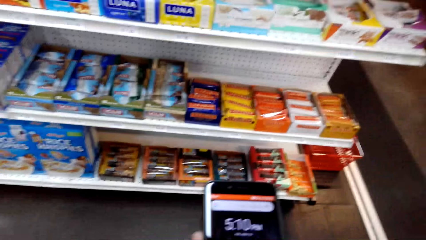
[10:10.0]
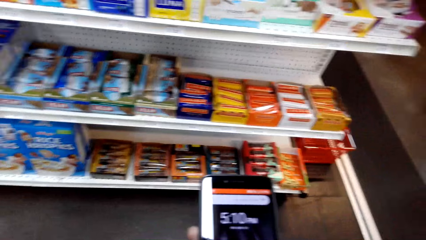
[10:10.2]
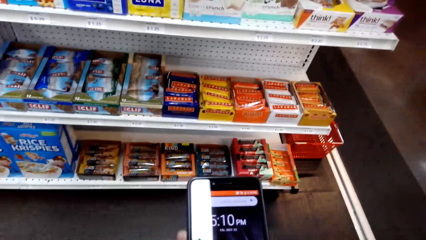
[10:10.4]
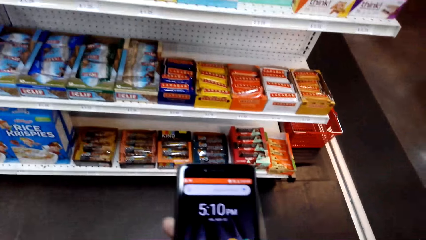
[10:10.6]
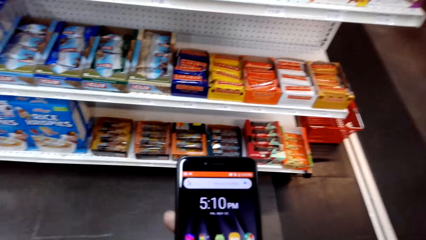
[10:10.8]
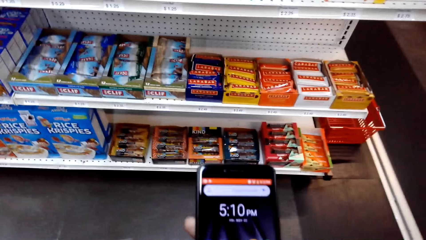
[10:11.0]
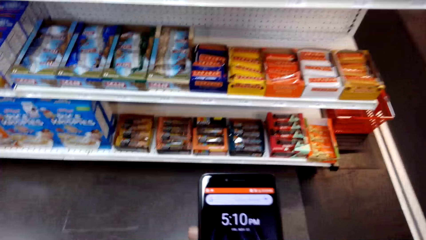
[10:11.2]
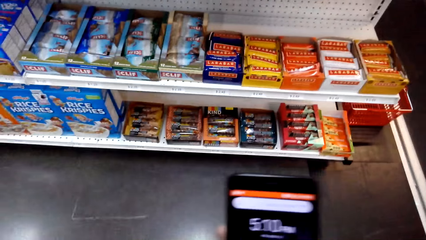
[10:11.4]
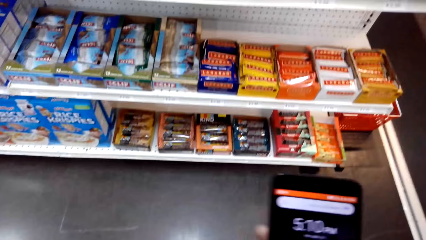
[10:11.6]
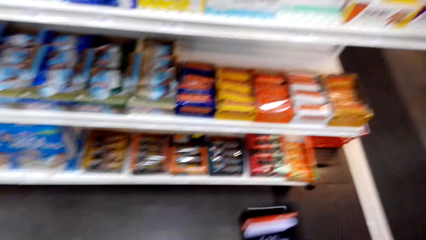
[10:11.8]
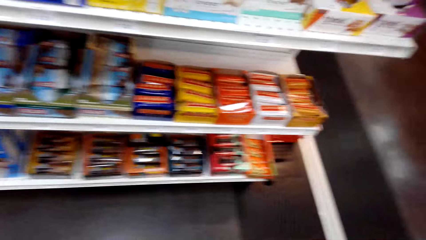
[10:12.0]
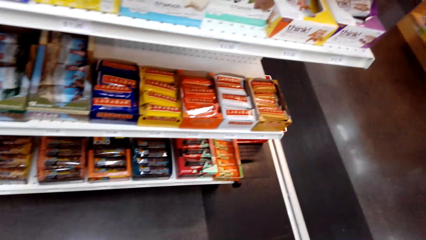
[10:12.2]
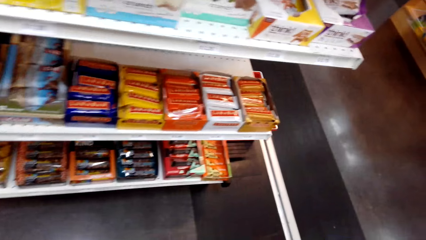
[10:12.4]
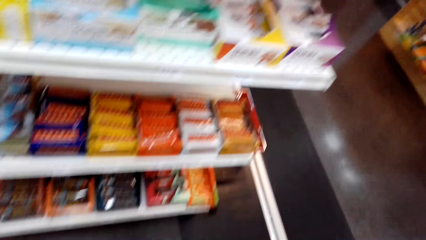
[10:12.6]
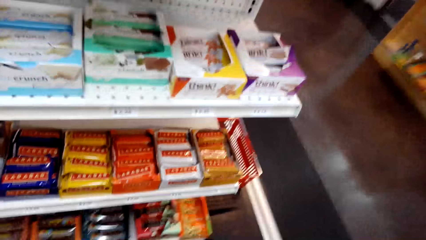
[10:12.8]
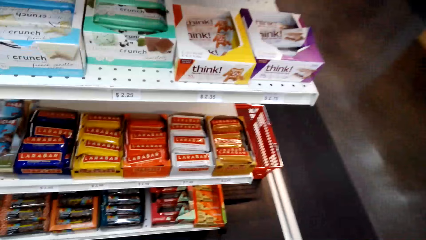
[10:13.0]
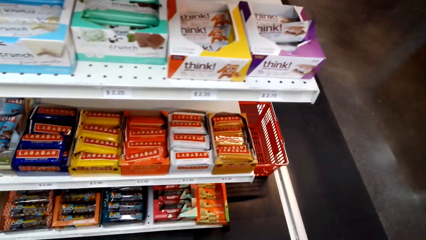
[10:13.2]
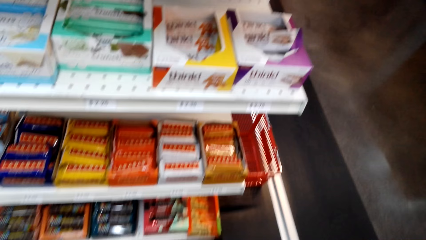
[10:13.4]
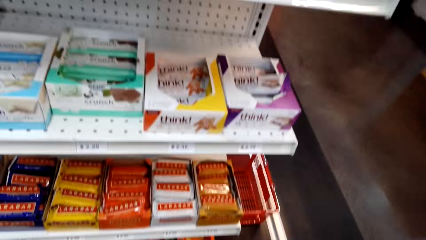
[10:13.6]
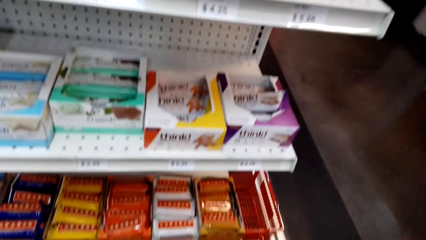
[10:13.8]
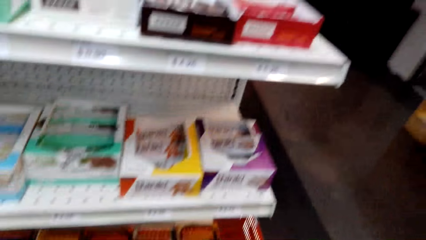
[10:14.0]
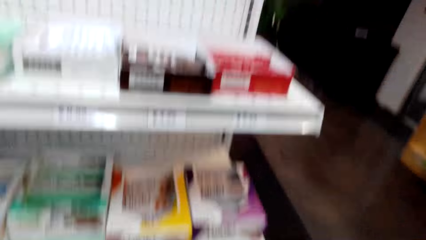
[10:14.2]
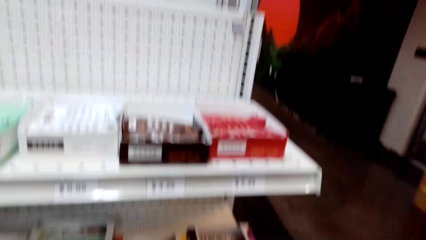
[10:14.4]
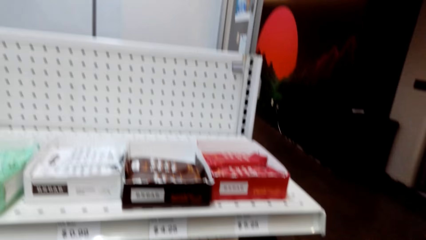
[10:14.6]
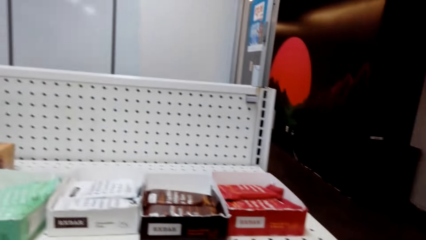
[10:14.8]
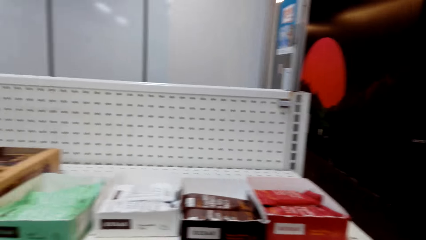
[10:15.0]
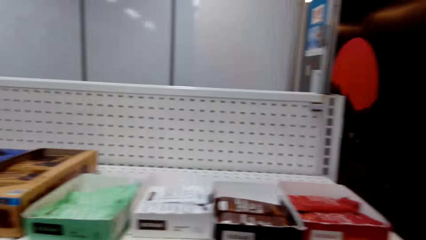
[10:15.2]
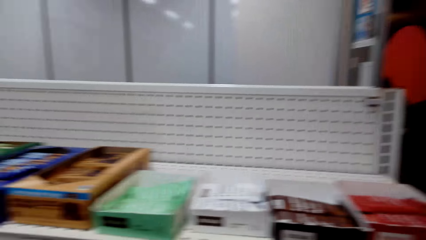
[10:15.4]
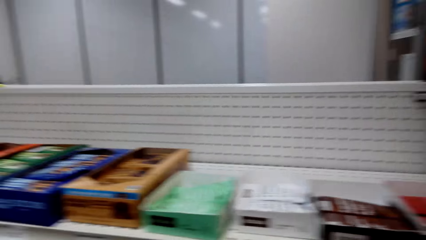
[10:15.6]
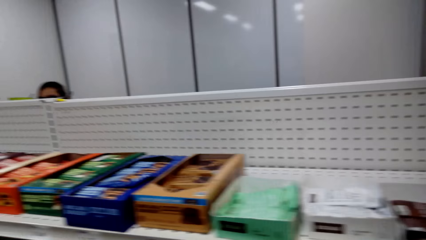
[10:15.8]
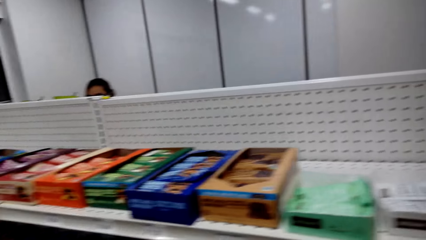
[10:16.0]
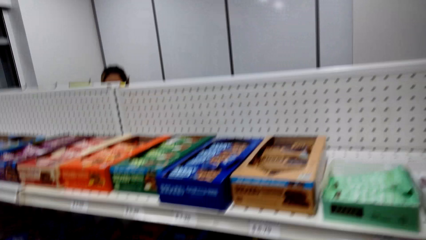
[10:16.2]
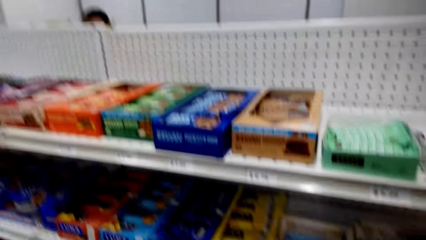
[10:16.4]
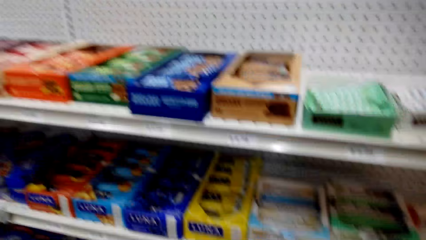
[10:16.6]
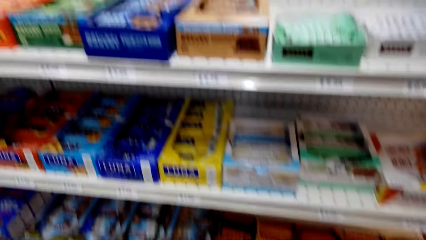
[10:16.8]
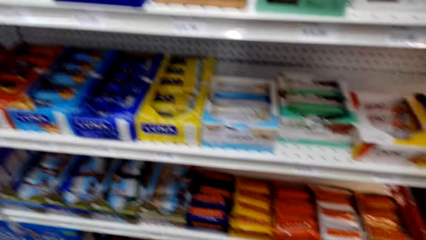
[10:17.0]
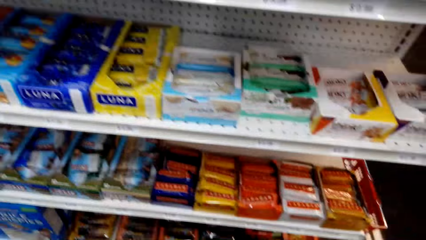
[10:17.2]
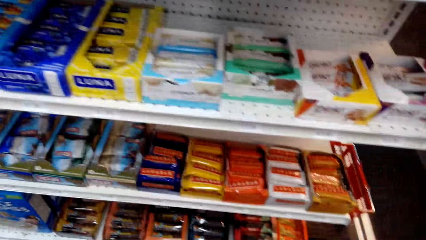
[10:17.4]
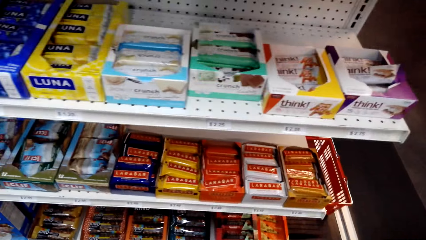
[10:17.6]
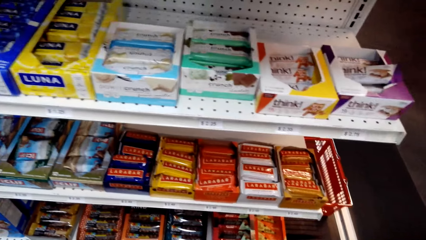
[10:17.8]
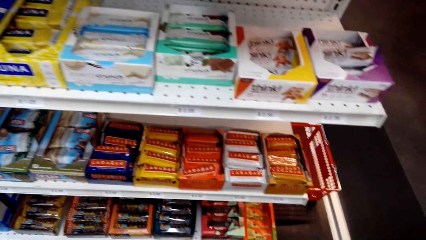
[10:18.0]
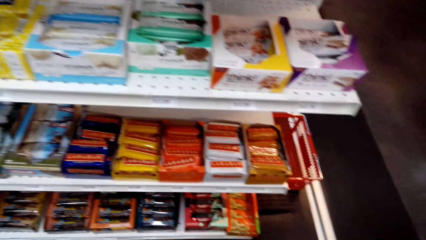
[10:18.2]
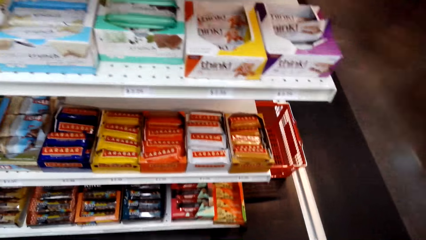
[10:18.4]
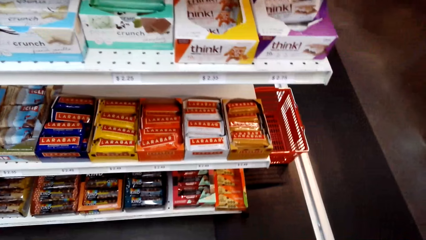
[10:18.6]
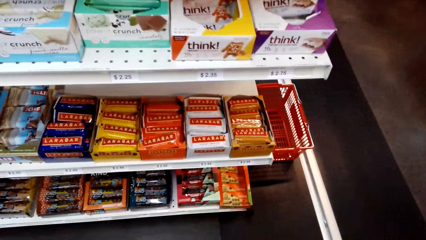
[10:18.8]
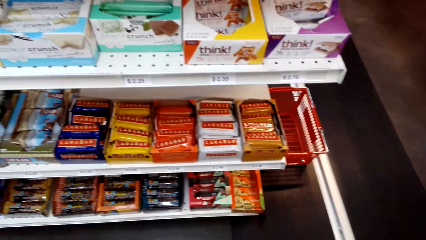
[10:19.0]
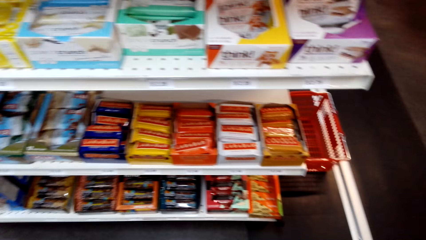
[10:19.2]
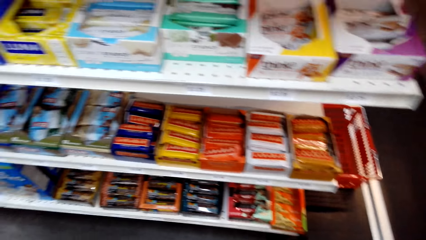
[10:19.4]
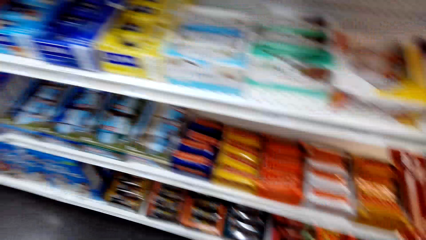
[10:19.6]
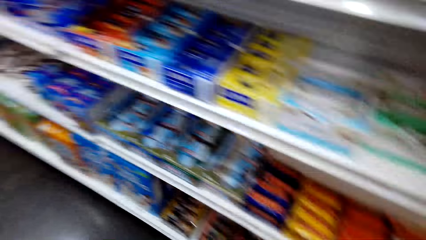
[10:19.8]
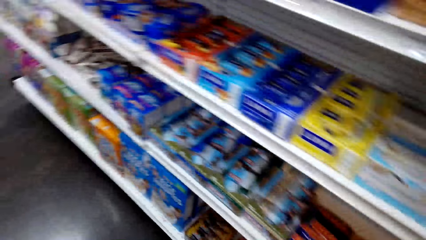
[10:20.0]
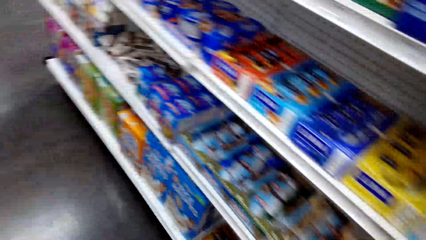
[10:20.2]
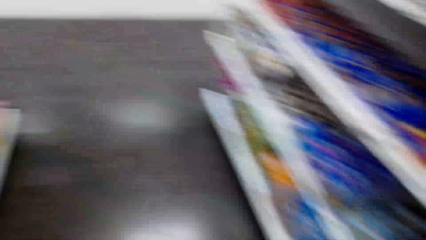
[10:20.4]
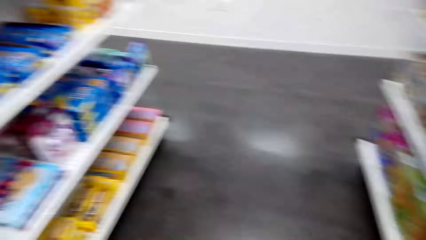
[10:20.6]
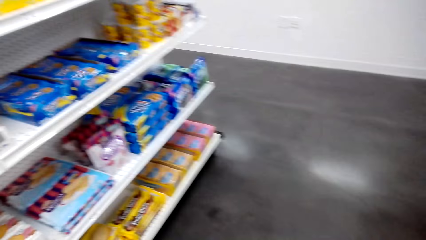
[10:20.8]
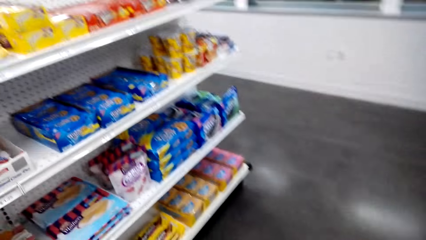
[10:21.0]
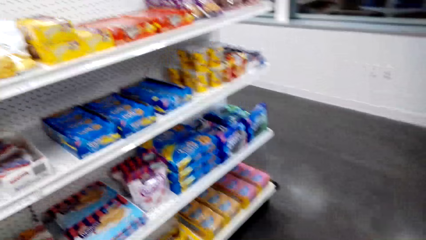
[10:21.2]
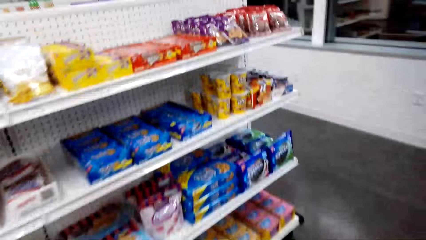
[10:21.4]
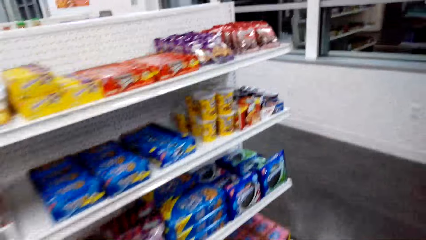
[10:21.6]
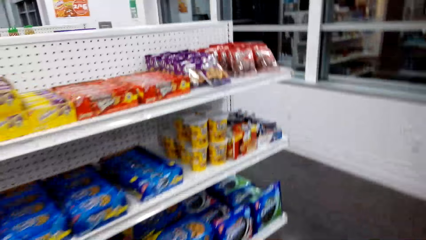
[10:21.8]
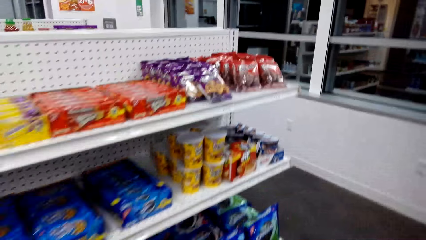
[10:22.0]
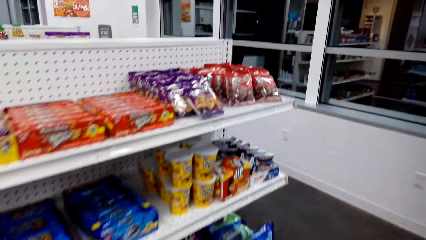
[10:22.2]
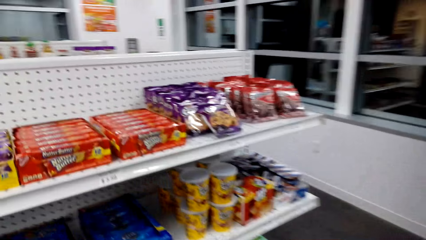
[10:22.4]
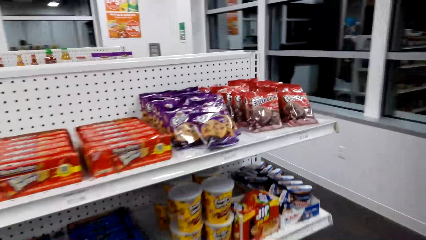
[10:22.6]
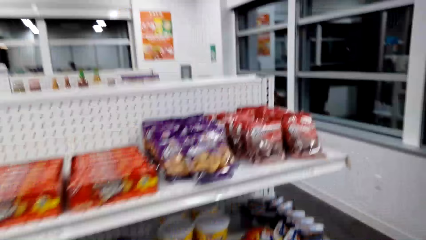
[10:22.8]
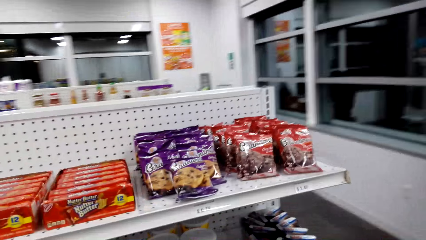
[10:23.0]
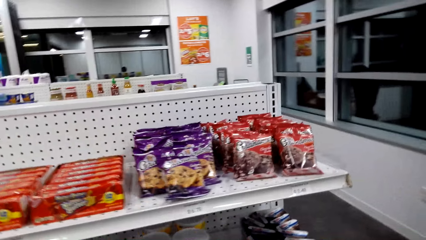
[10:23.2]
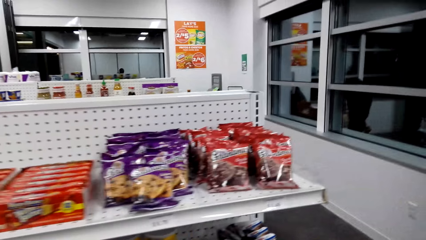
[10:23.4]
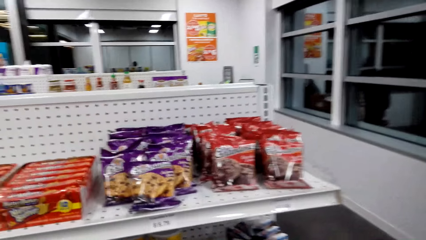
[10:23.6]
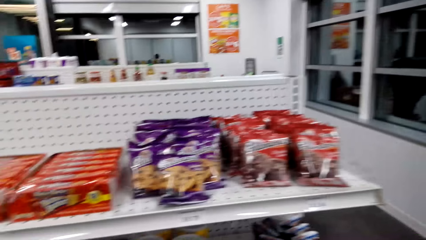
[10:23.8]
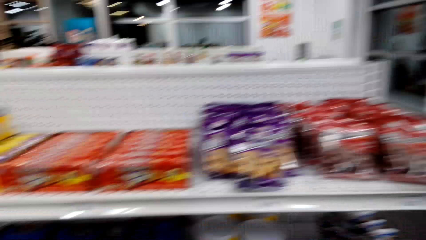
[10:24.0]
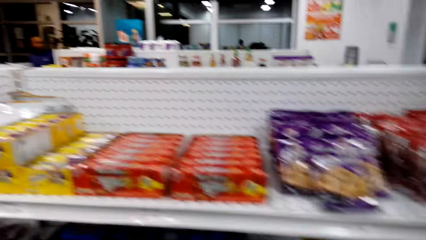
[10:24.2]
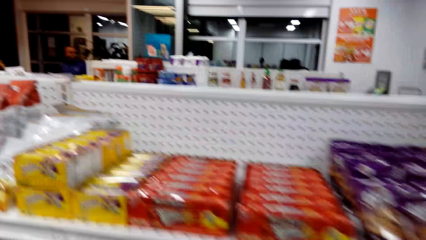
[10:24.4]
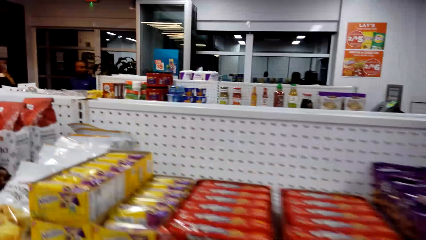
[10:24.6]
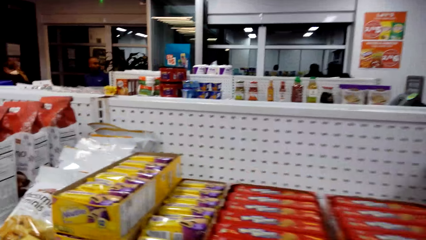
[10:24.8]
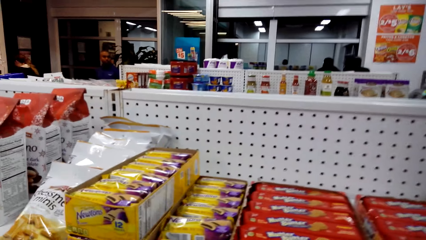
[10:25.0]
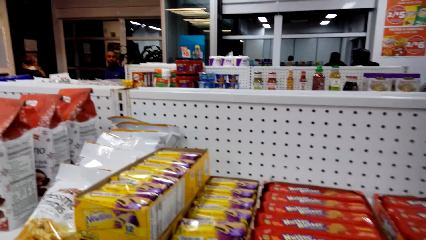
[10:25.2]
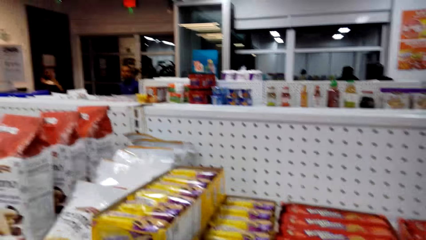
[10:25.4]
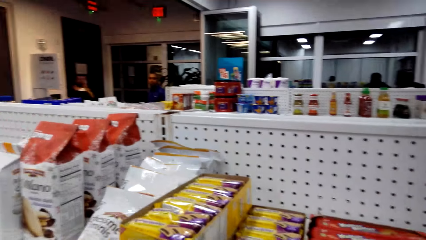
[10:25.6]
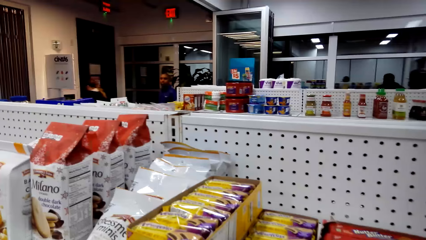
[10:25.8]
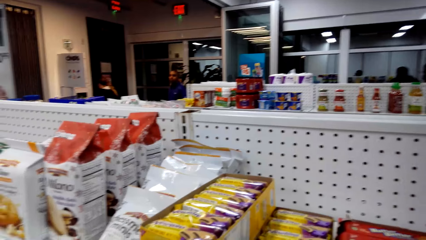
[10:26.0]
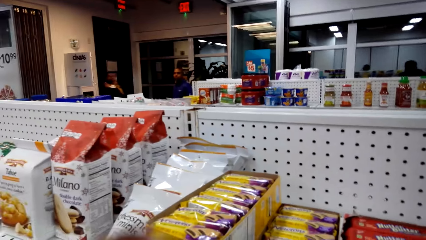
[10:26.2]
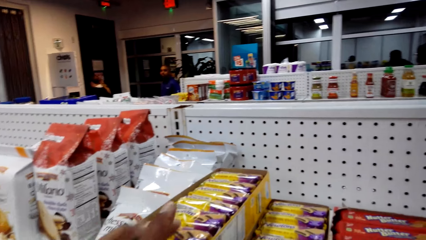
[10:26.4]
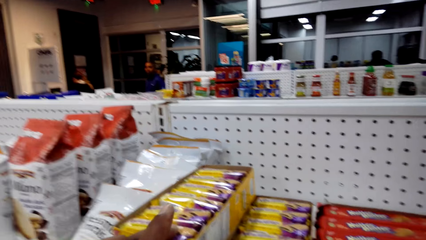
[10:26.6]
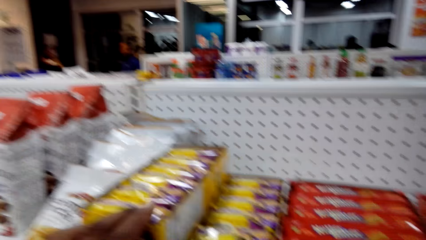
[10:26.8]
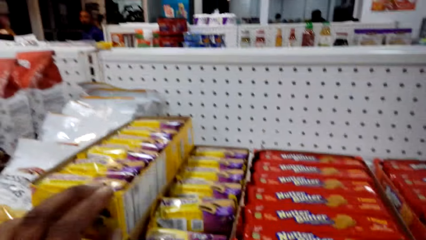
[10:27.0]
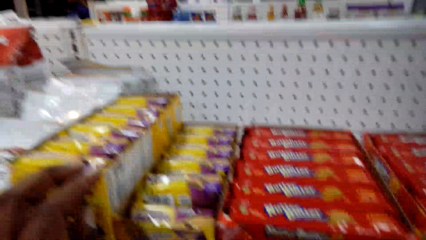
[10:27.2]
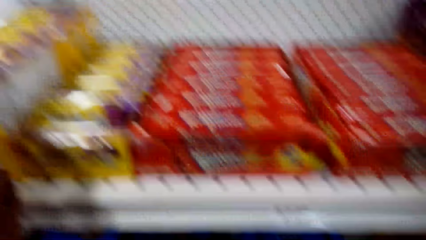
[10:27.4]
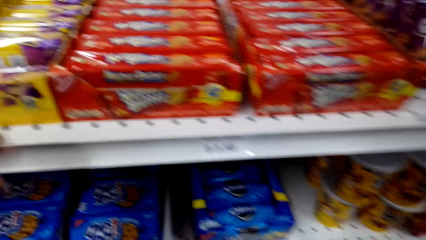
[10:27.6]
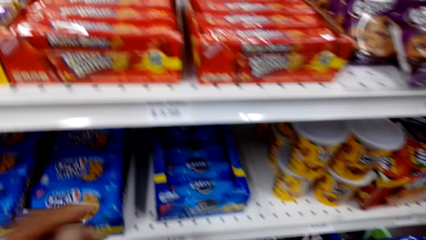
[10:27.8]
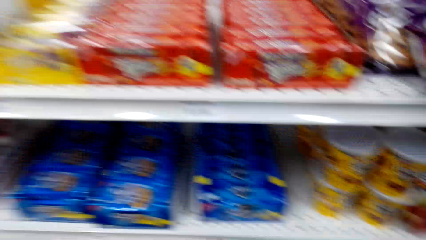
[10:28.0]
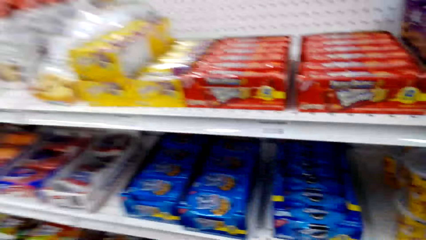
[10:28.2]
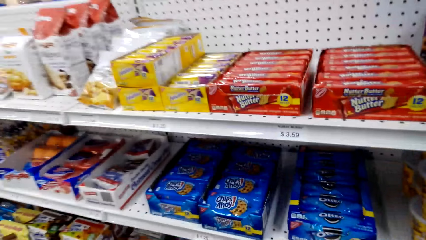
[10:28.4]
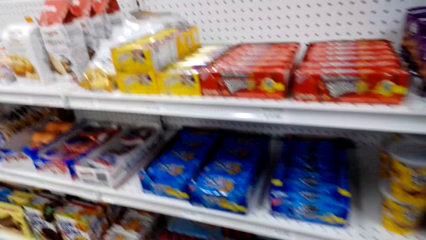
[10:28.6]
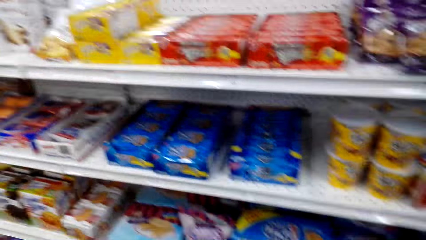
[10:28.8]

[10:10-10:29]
The camera wearer scrolls the phone. They look around the shelf. They walk around the store. They look around the shelf. They touch a box of biscuits and look around the shelf.
